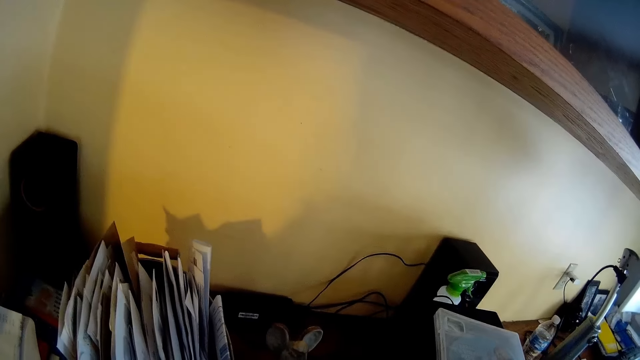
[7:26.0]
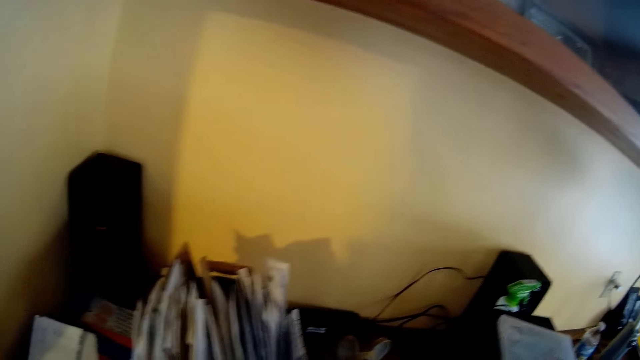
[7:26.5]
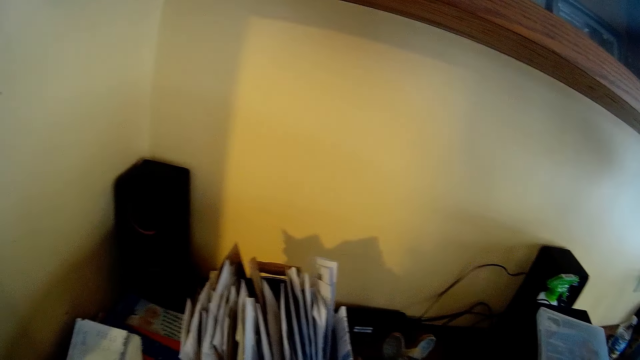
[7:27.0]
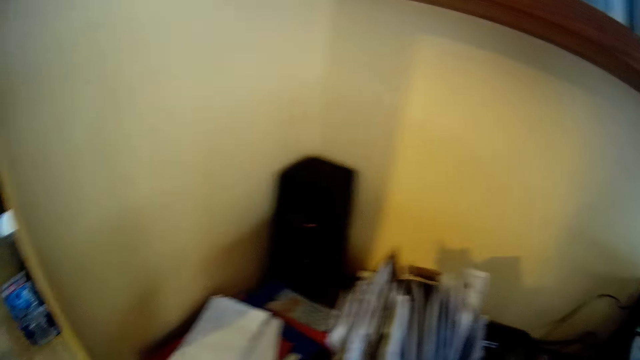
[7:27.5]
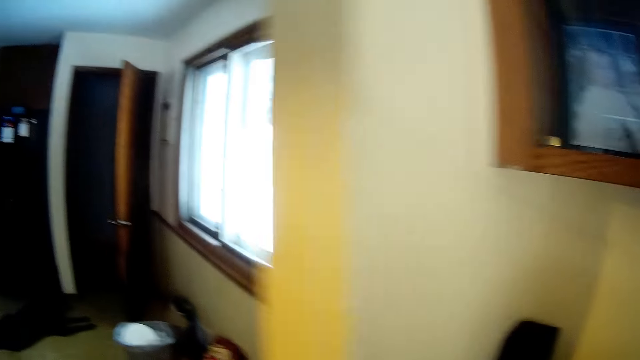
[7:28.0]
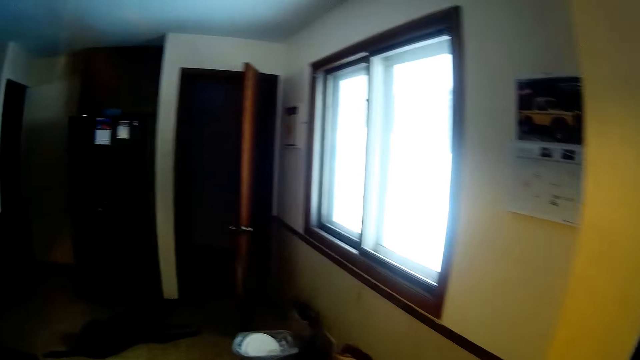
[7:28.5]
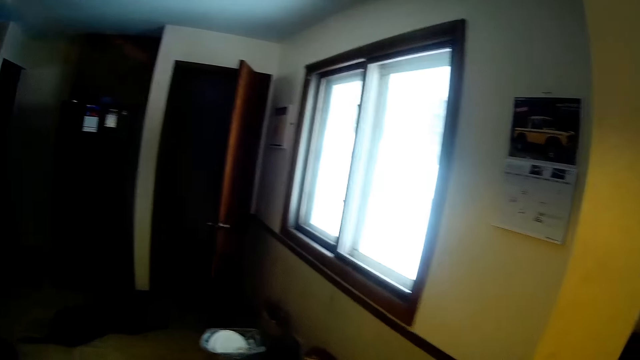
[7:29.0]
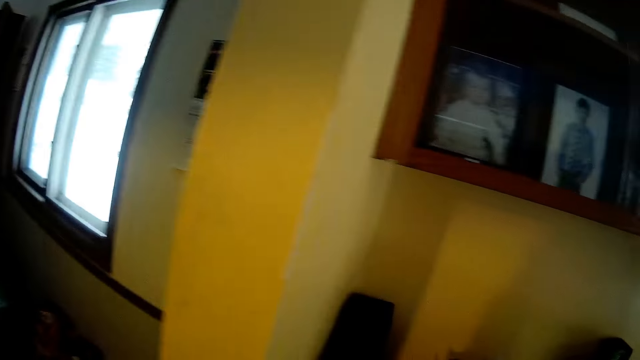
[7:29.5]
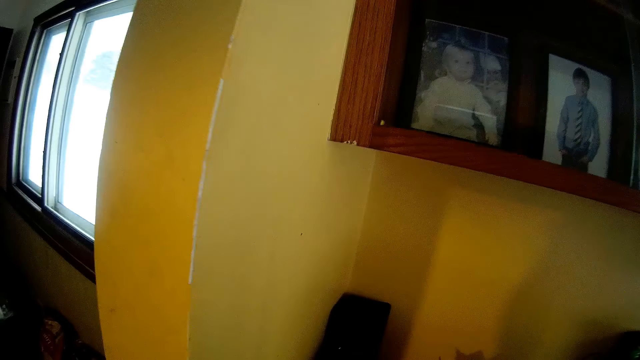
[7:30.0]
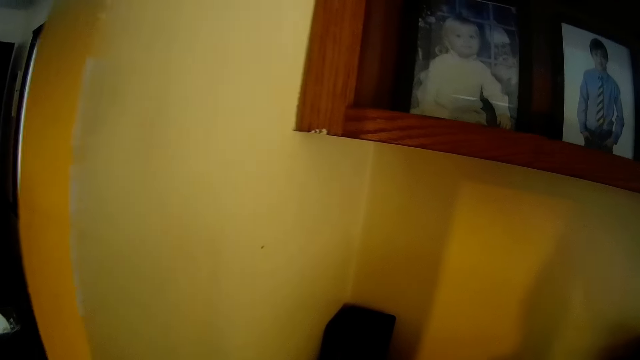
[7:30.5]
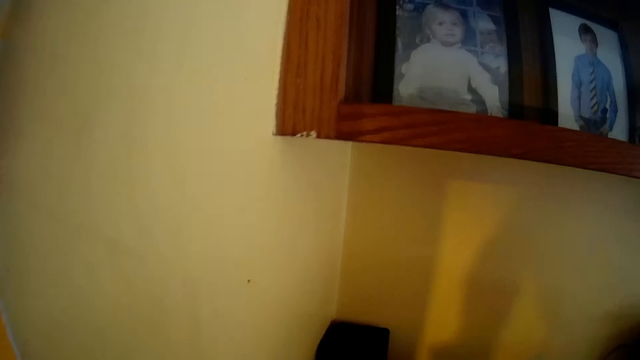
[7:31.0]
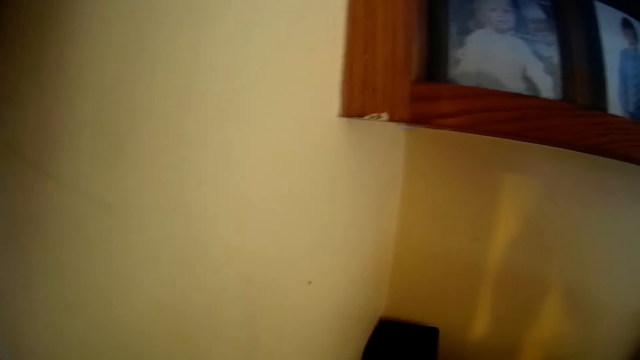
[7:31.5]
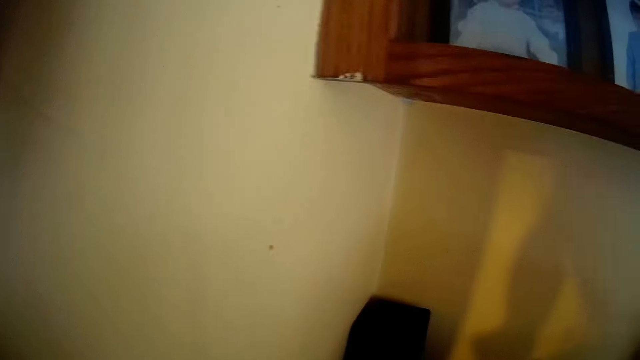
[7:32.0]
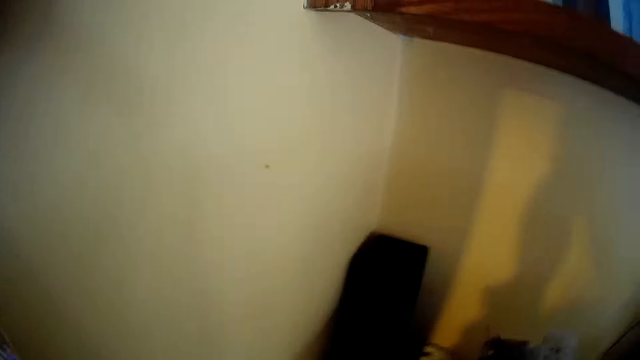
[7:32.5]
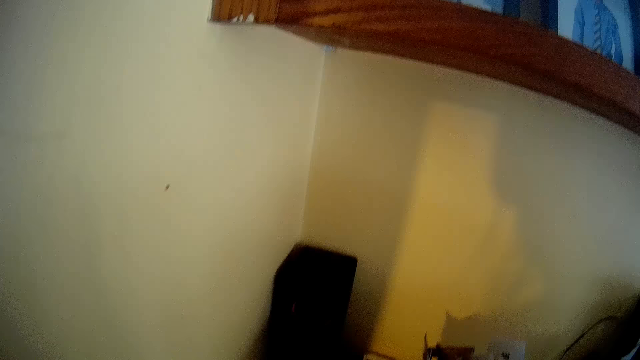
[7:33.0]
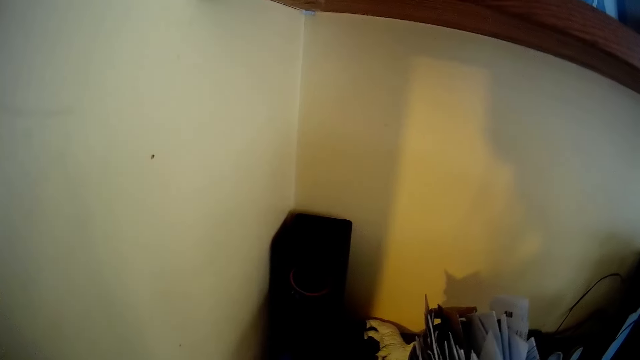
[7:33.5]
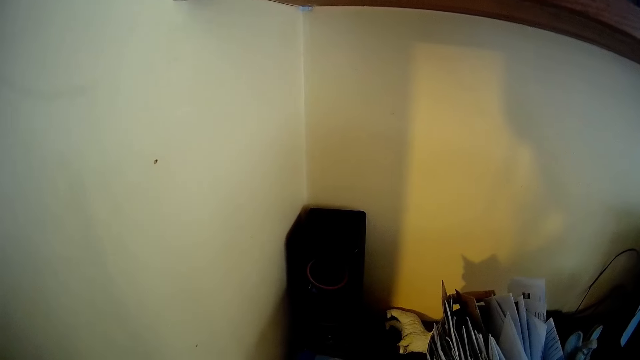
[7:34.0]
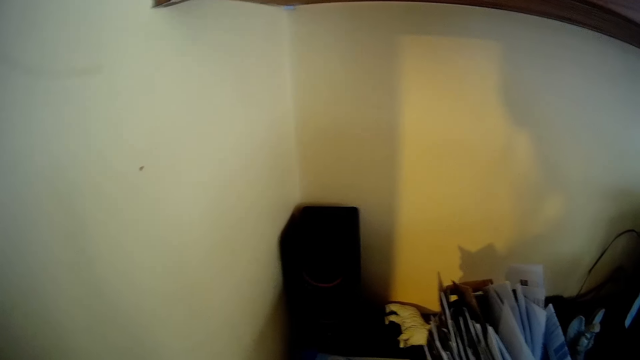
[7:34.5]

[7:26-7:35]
The camera wearer looks around.

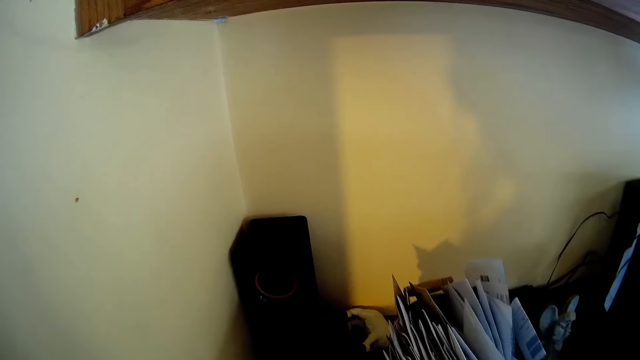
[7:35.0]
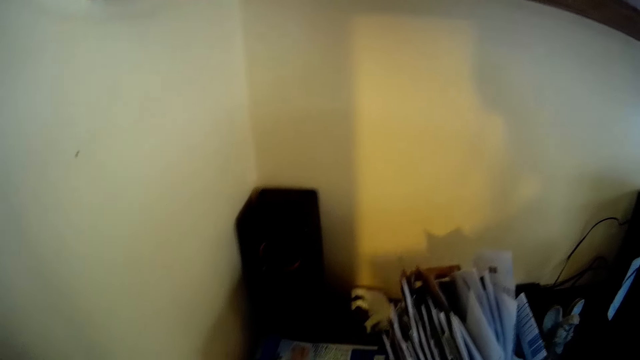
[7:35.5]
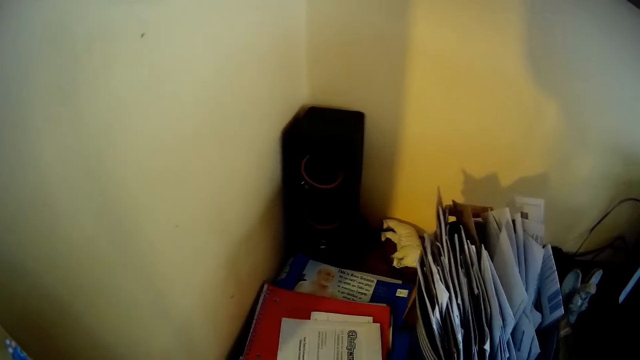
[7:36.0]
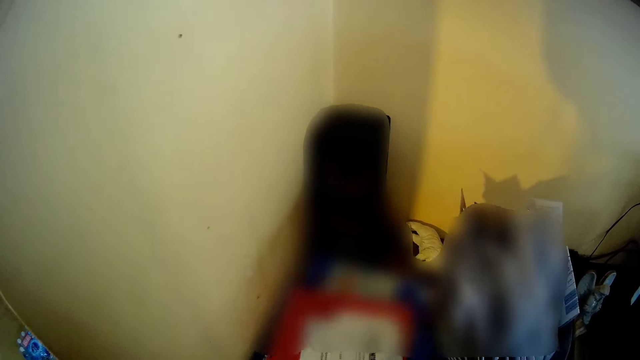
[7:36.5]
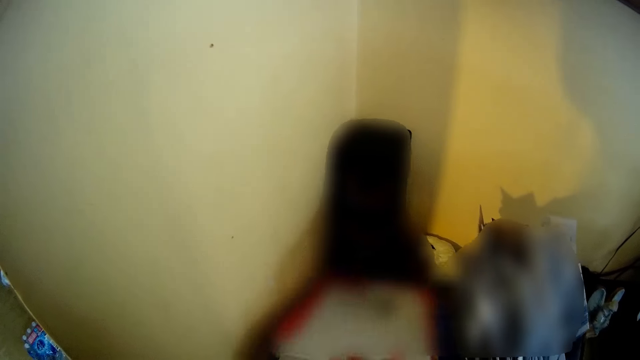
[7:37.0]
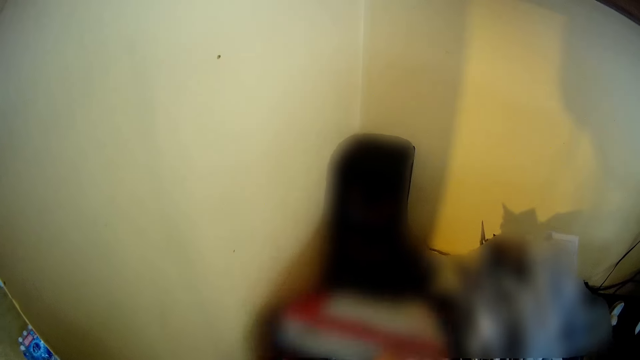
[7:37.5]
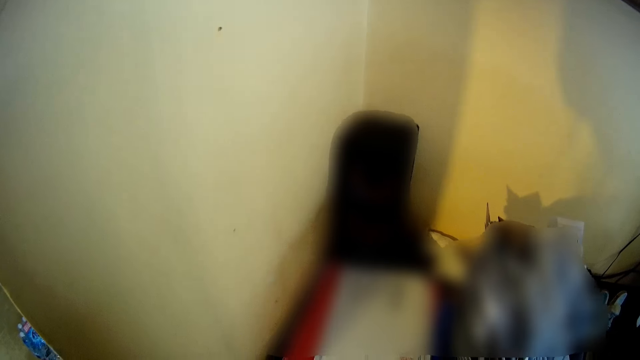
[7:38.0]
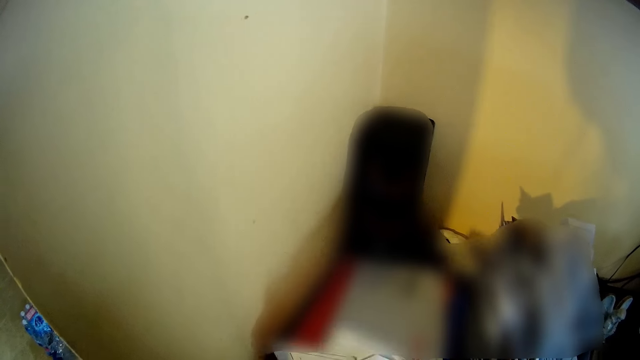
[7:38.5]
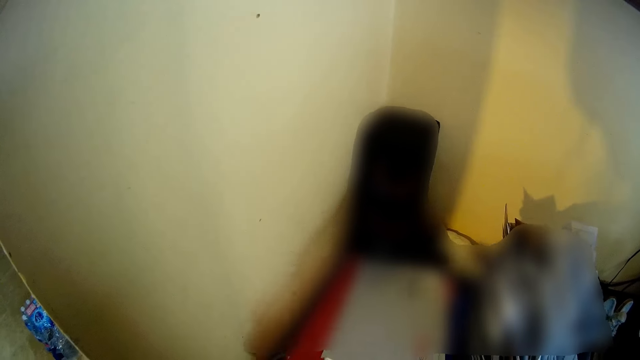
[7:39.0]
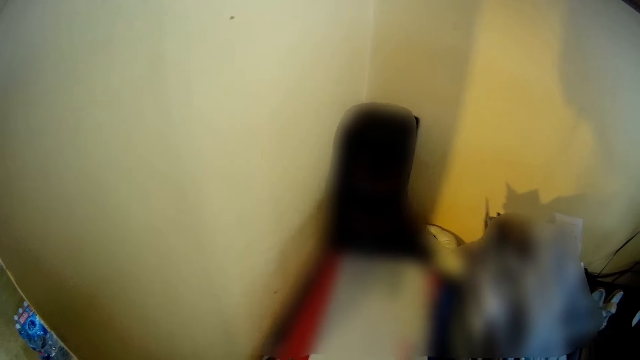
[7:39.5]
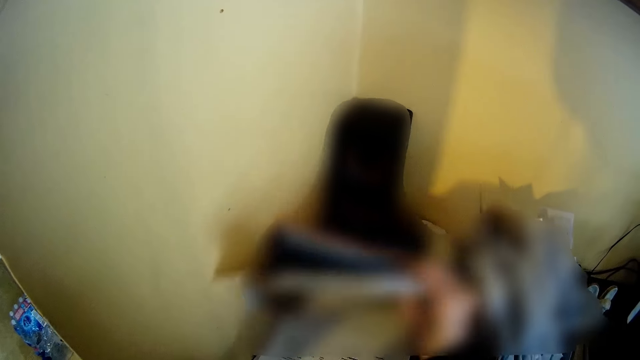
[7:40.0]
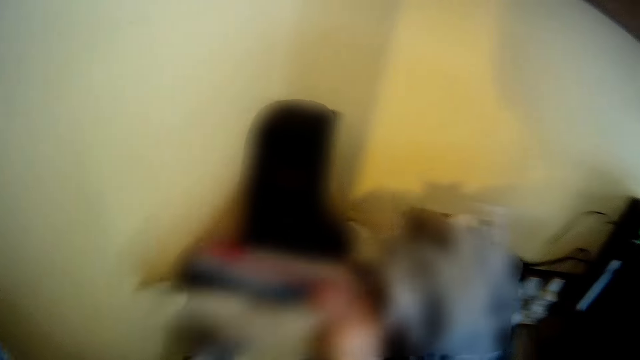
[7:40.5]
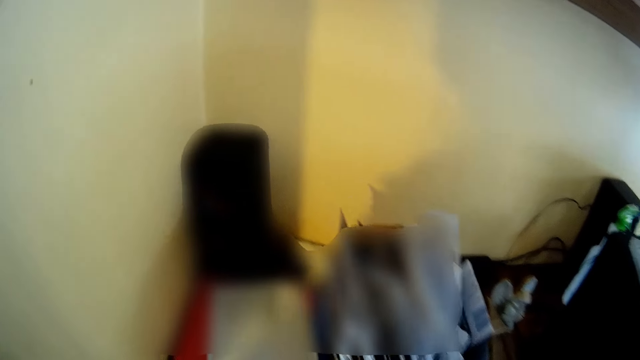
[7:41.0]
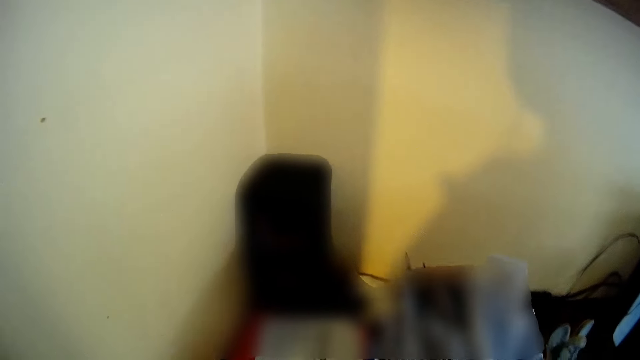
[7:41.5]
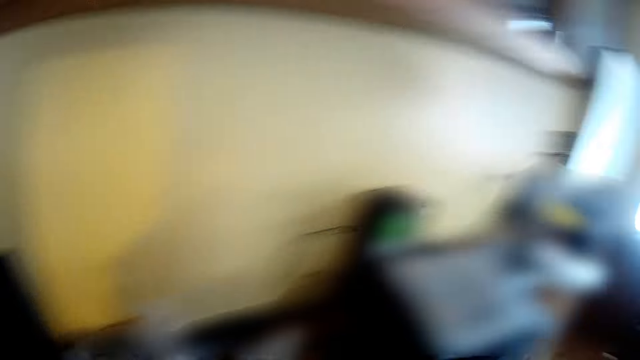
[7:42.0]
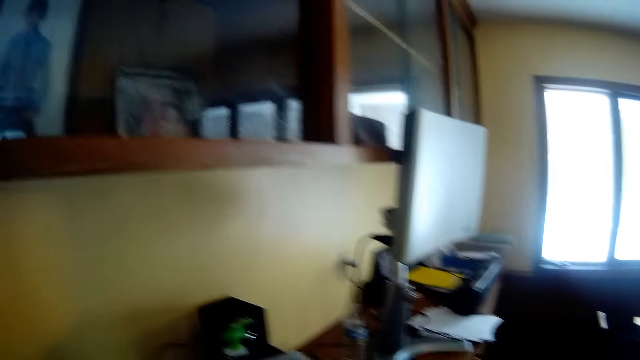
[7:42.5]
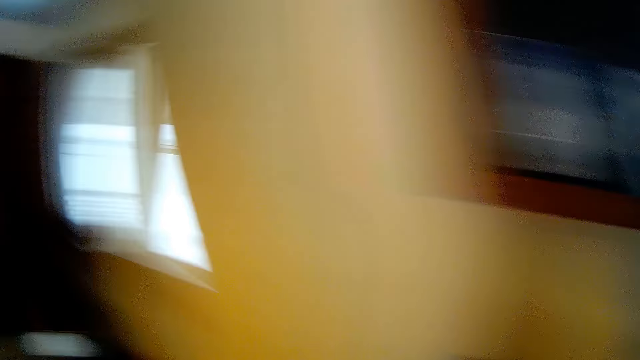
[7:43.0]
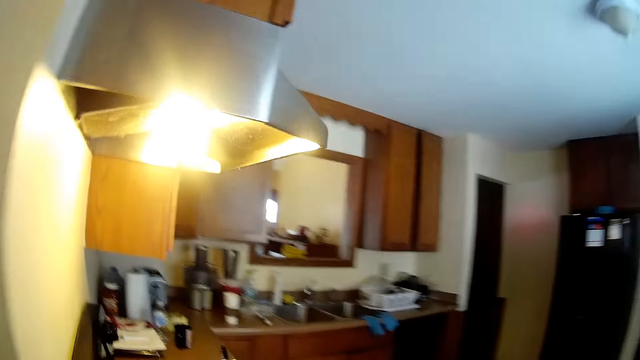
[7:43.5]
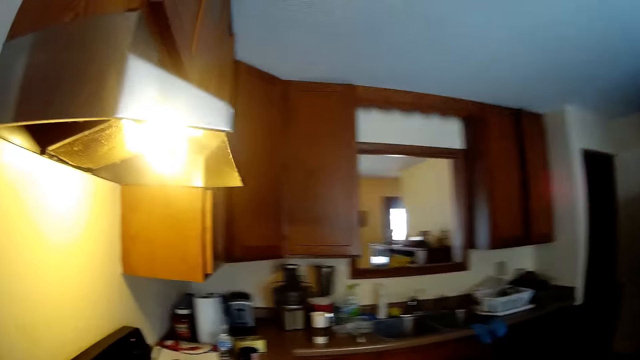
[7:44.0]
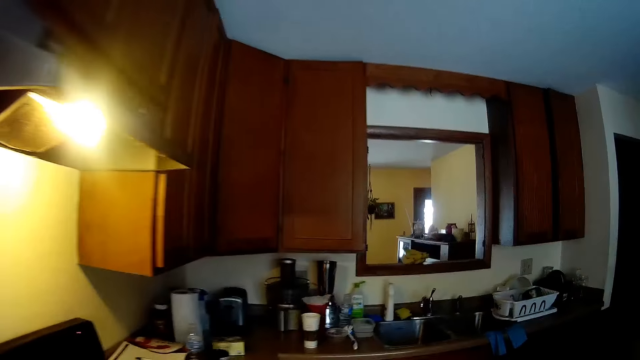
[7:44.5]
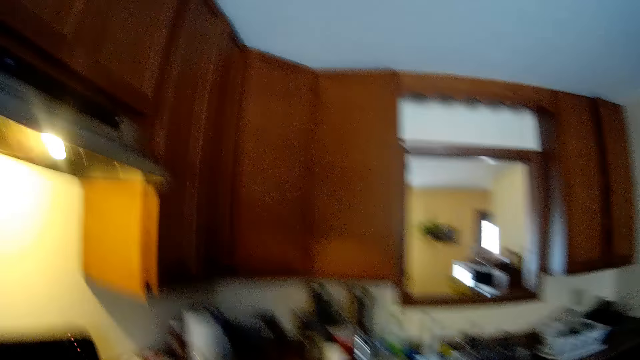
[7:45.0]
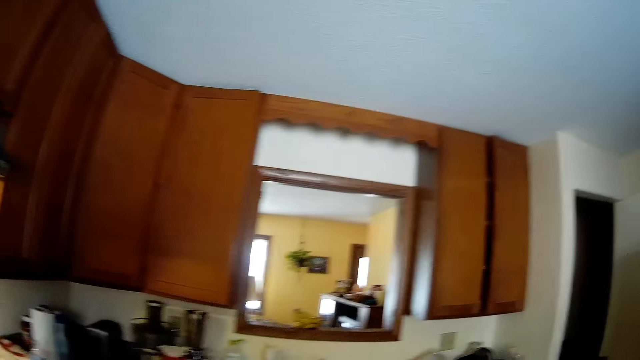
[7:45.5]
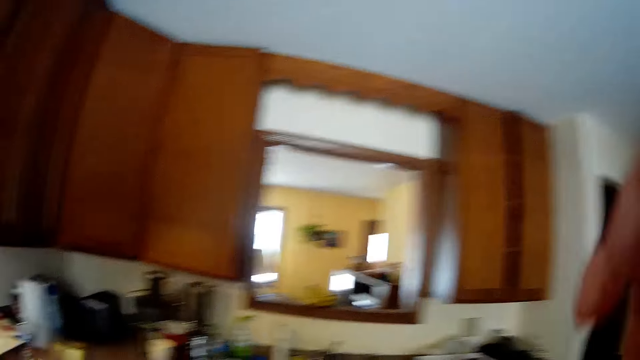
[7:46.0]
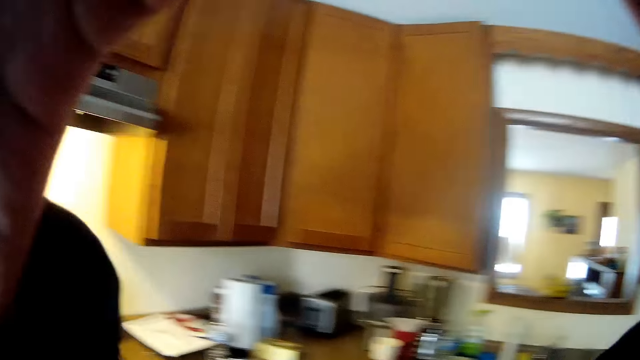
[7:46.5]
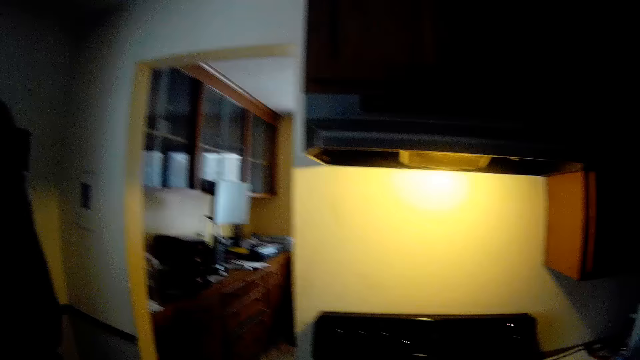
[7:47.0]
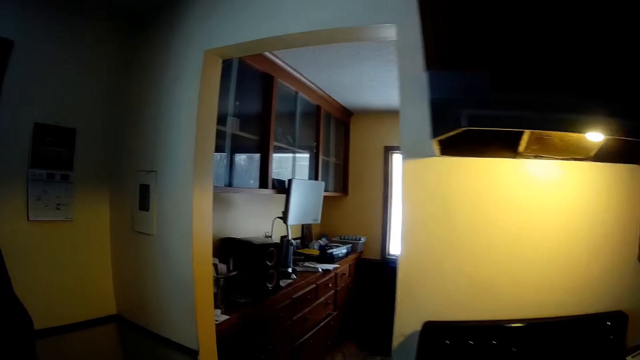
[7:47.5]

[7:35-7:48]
The camera wearer opens a book. He partially raises a red folder on a table with his right hand. He drops the red folder on the table with his right hand. He partially raises a red paper on the table with his right hand. He stares at the book. He partially raises papers and the red folder on the table with his right hand. He opens the book. He drops the papers and the red folder on the table with his right hand. He closes the book. He stares around. He walks into the kitchen. He lifts his hands.
